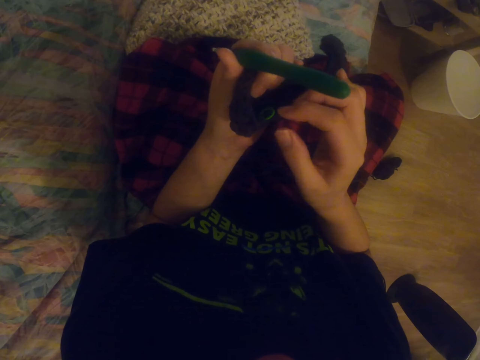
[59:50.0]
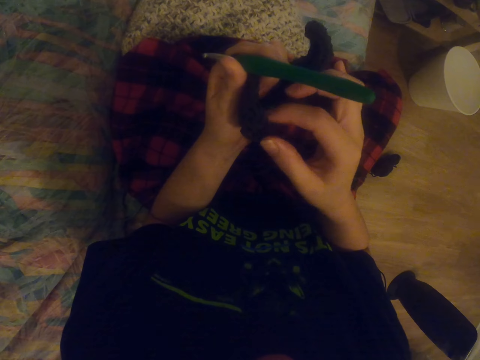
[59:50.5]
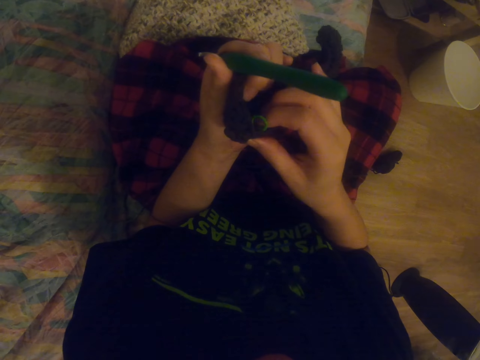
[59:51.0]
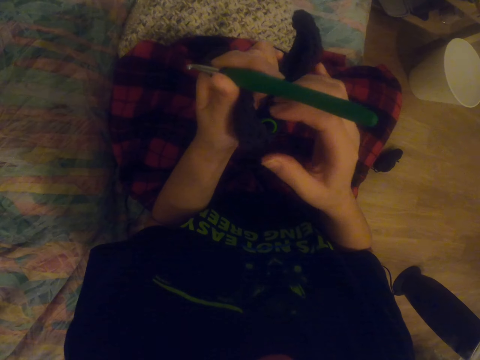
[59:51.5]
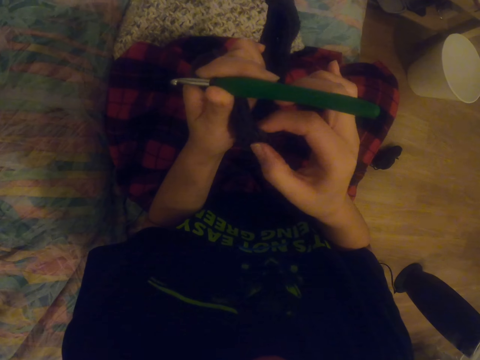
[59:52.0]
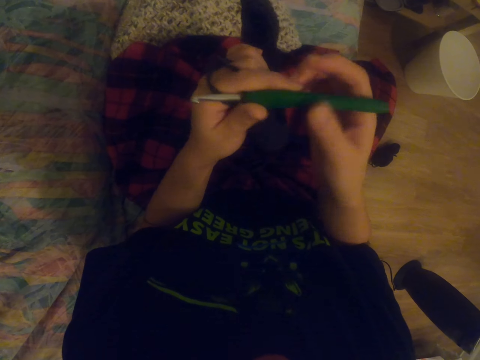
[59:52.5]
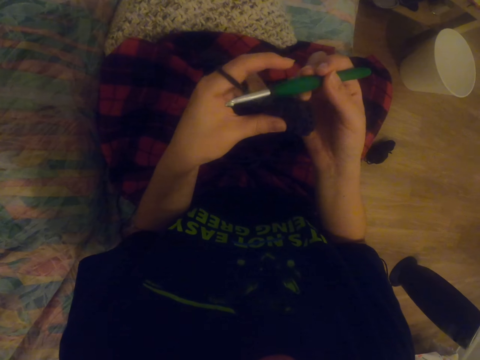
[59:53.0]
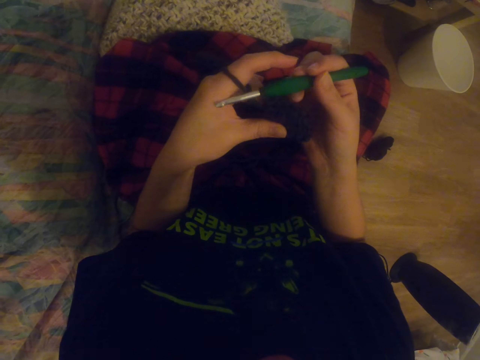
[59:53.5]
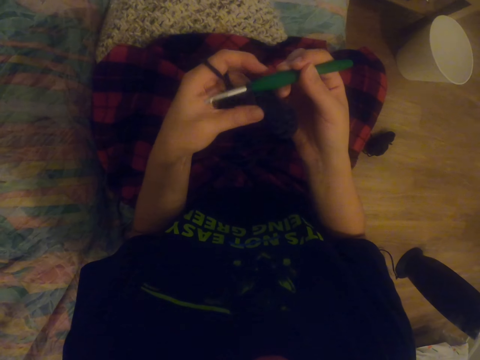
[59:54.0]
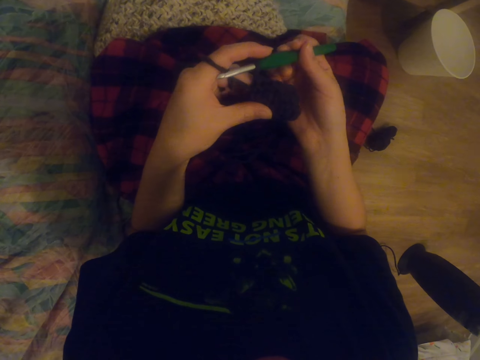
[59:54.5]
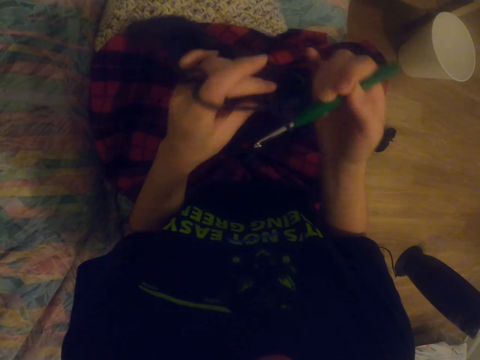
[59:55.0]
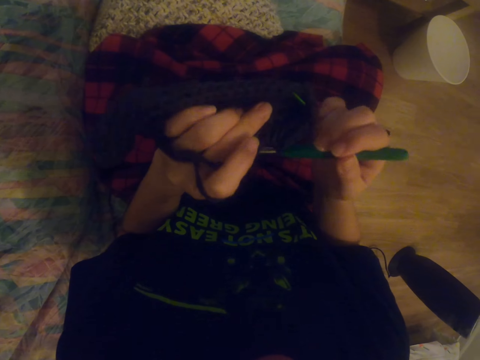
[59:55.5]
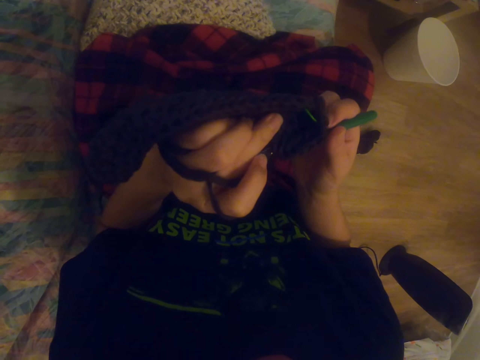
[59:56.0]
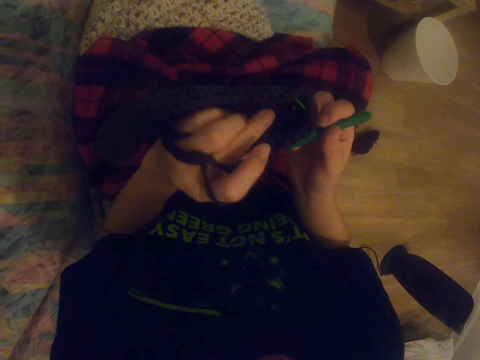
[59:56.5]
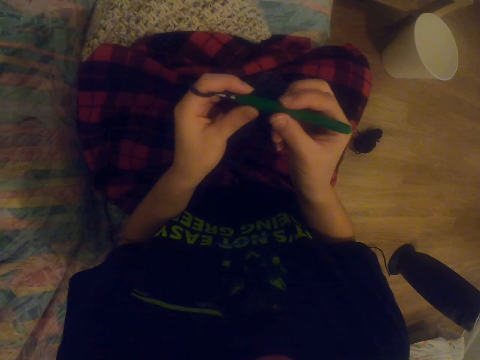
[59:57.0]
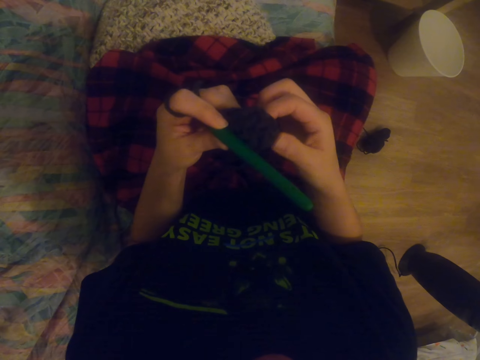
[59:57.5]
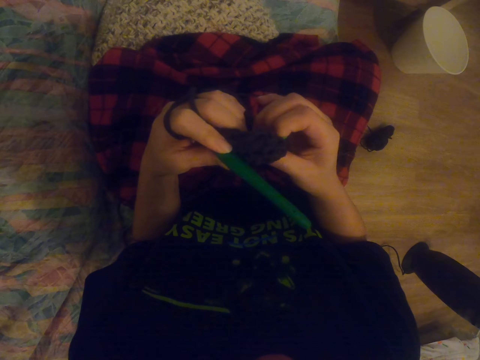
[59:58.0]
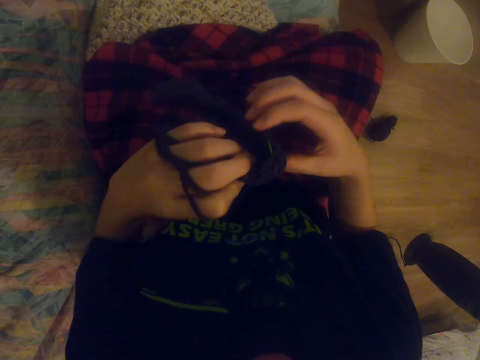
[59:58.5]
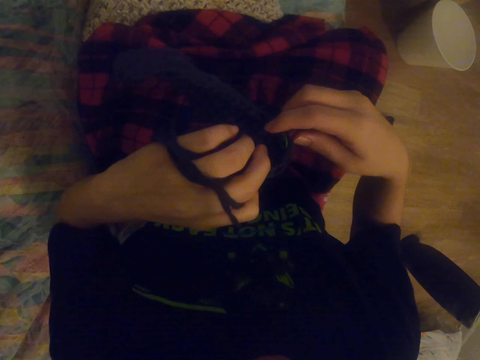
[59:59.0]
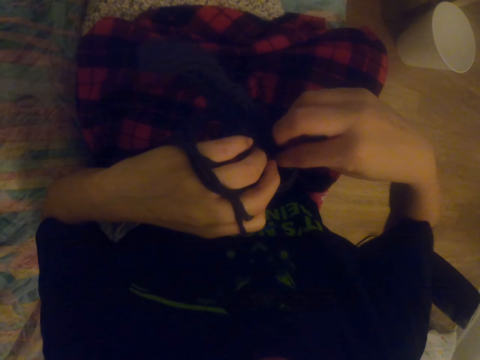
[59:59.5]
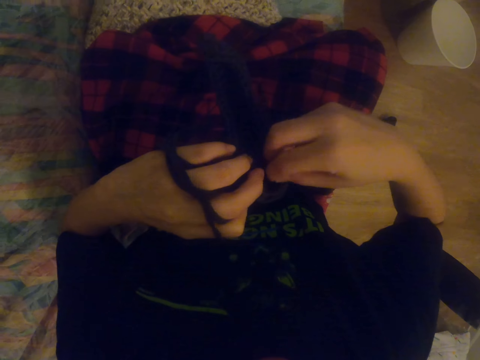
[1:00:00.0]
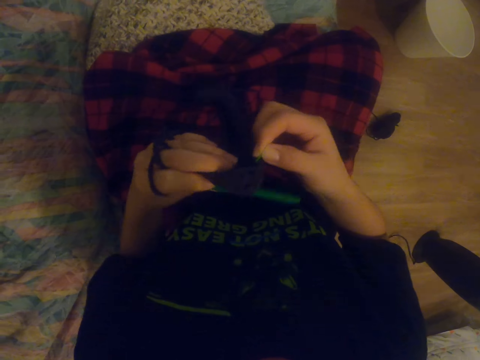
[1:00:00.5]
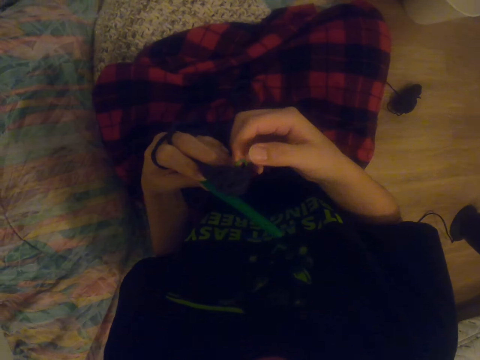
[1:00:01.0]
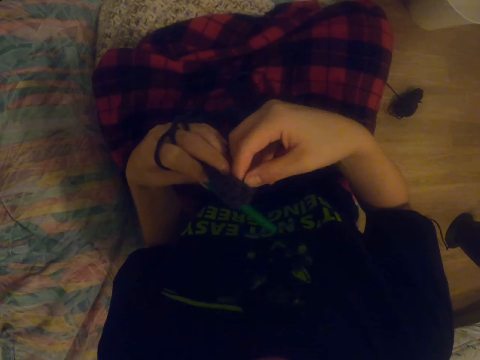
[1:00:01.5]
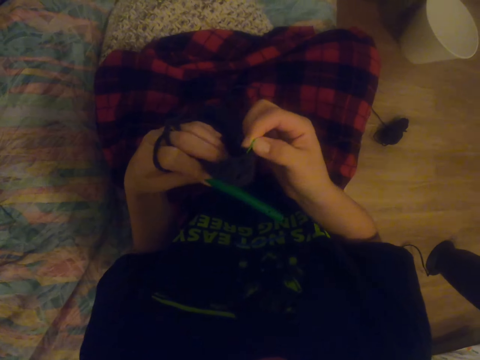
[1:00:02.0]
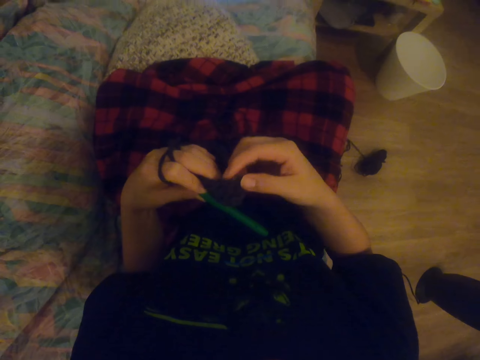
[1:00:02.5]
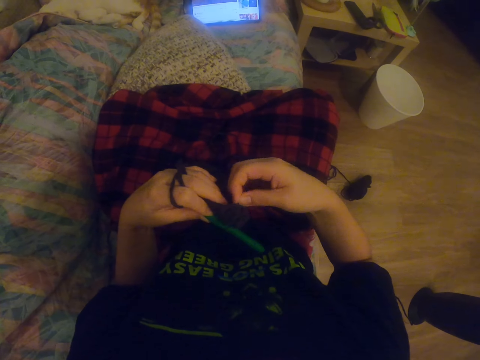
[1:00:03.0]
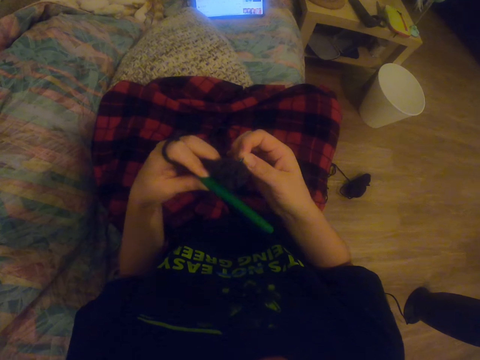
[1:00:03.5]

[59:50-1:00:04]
The camera wearer picks up the crochet with the right hand. They crochet a garment. They align something on the garment. They fix something with the right hand.

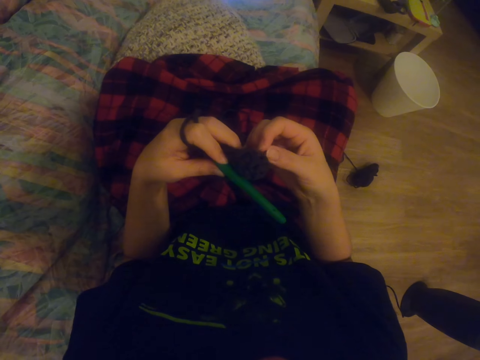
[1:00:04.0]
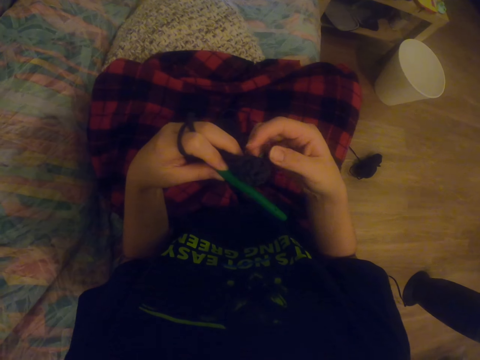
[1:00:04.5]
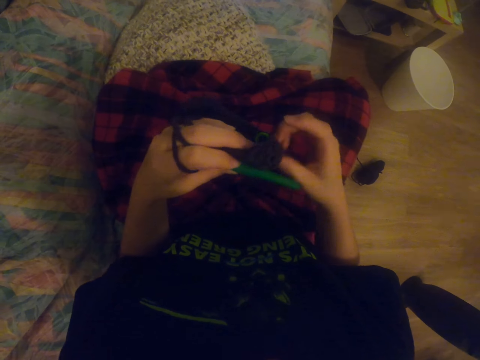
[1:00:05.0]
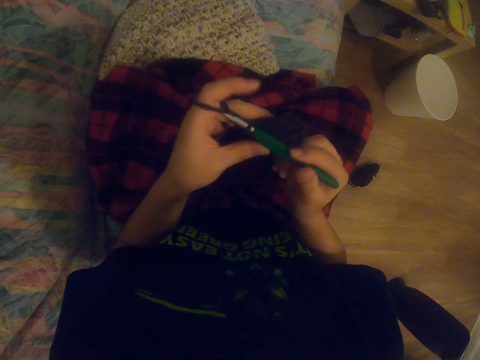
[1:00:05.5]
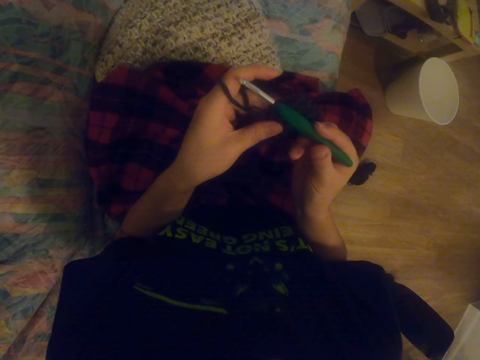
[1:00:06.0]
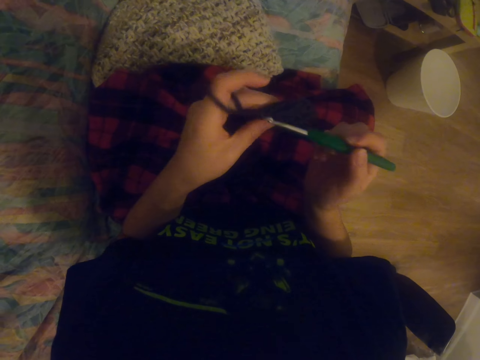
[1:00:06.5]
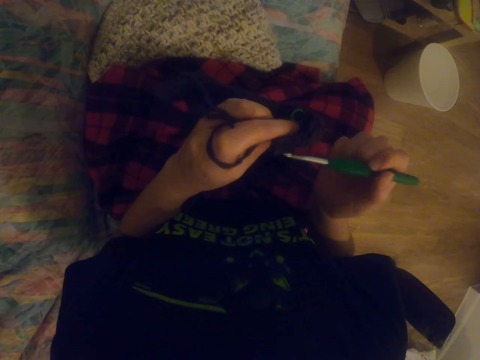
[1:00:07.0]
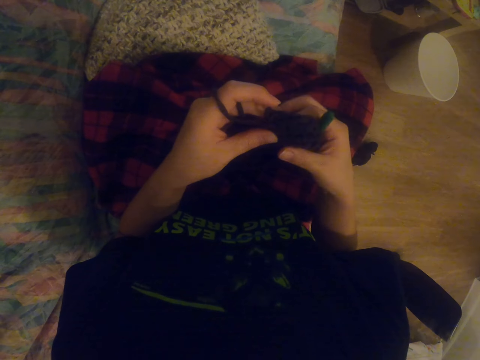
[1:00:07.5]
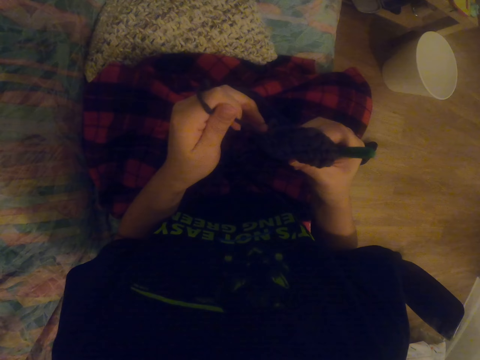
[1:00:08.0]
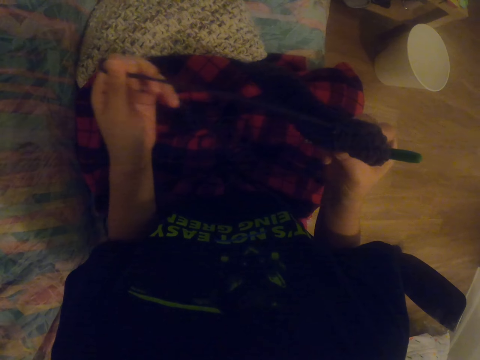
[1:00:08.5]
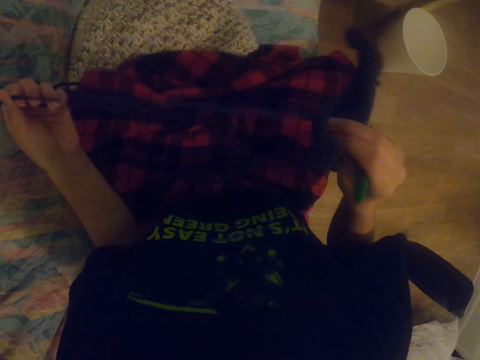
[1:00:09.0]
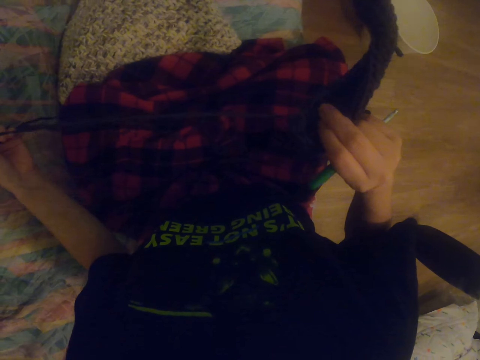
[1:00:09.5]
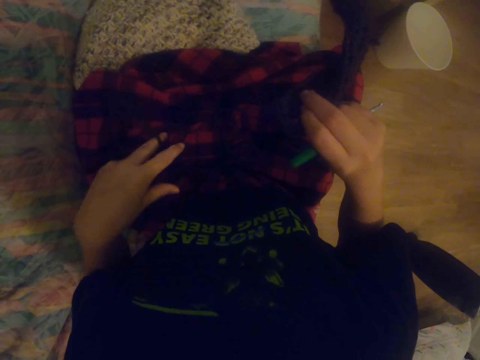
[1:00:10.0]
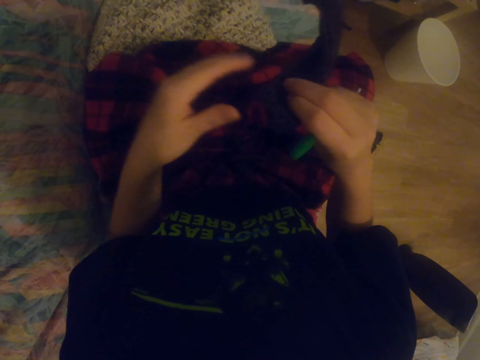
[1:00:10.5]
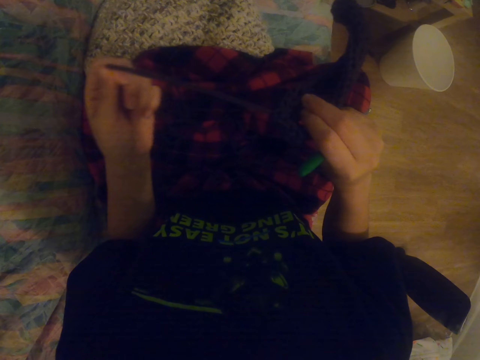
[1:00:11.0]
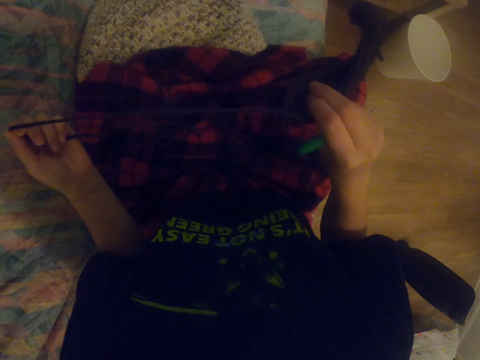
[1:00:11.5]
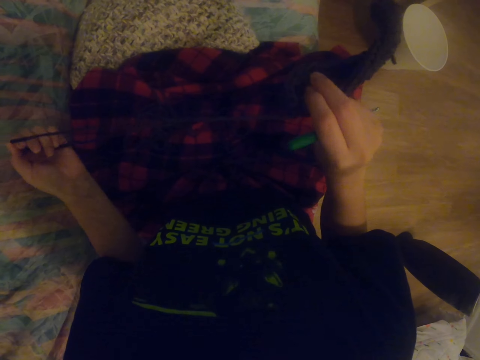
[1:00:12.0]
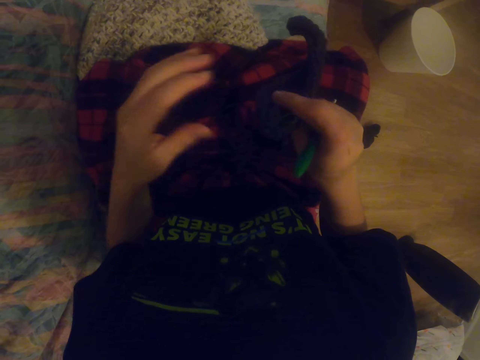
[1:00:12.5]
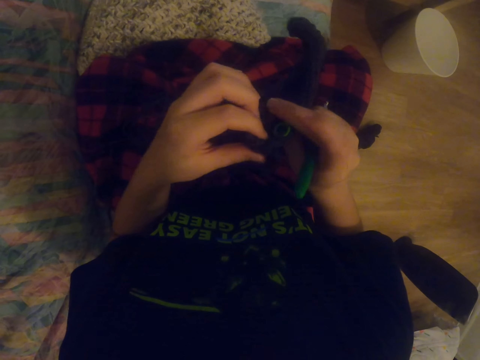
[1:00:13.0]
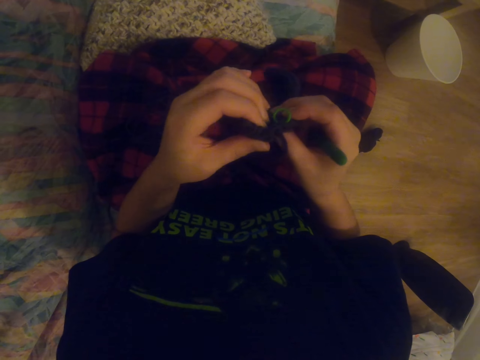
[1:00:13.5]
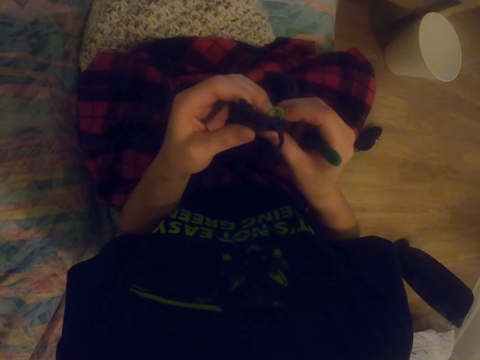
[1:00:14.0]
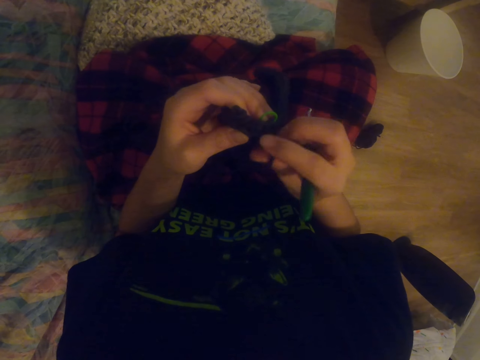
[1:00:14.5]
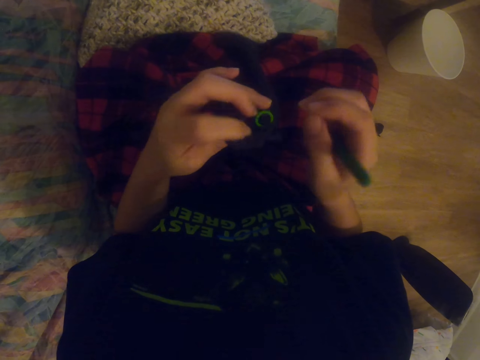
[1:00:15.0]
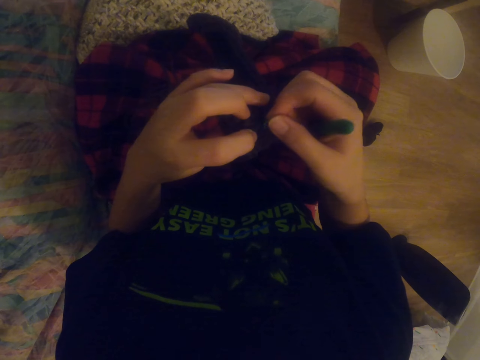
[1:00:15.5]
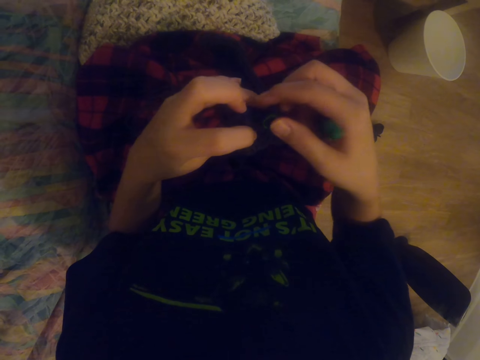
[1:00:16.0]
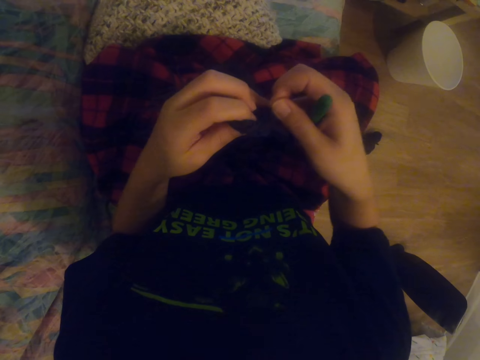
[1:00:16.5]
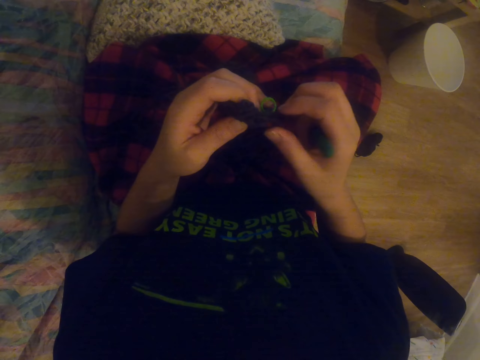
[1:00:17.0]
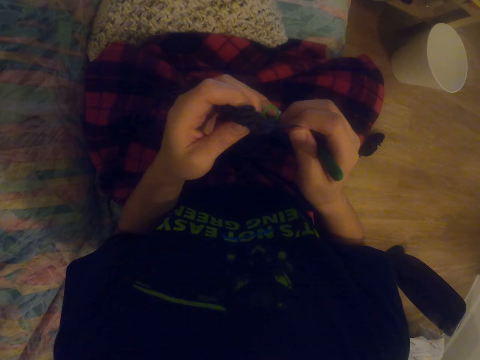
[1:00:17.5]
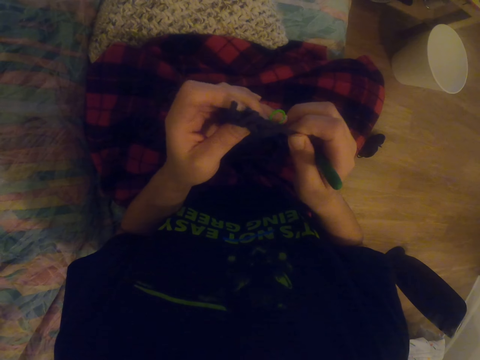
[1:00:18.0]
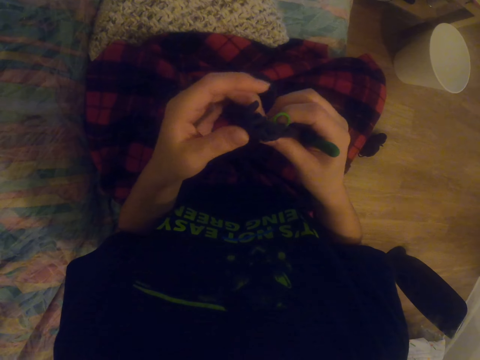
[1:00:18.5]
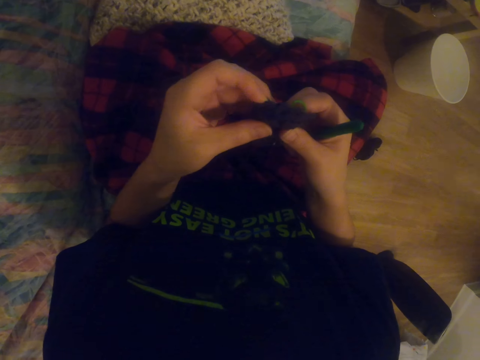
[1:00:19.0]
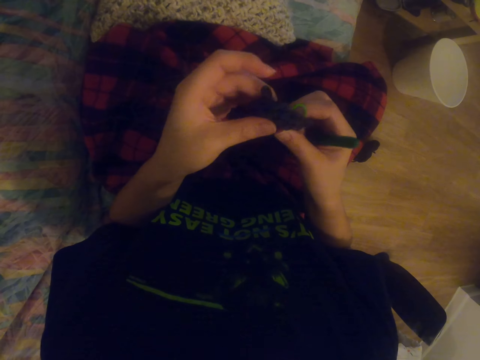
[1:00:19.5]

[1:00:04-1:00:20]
The camera wearer crochets a garment. They pull the thread. They untangle the sock with the left hand. They check the garment.
